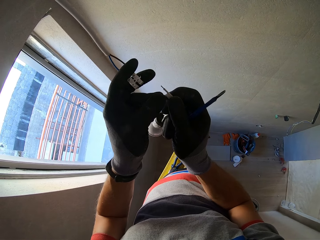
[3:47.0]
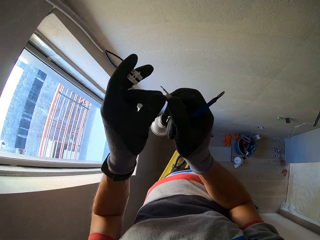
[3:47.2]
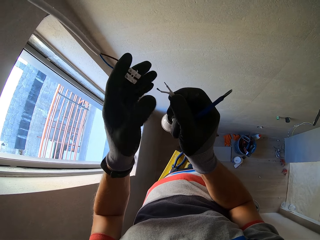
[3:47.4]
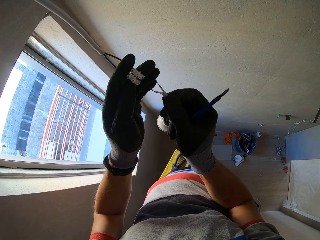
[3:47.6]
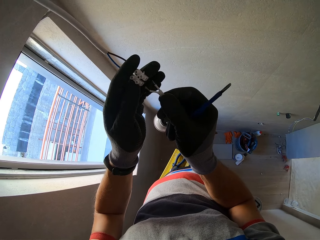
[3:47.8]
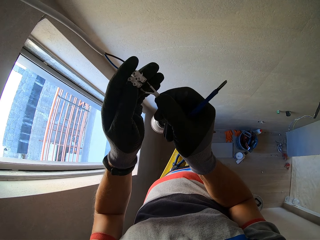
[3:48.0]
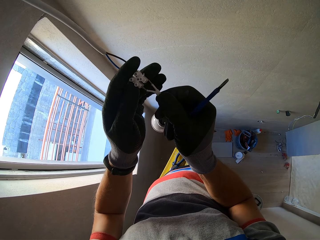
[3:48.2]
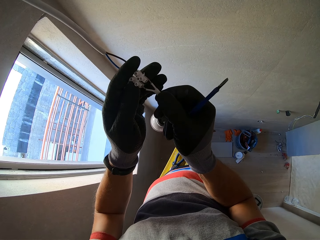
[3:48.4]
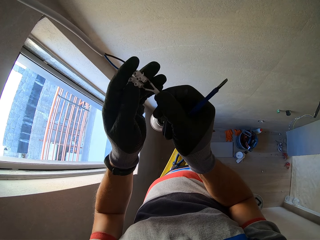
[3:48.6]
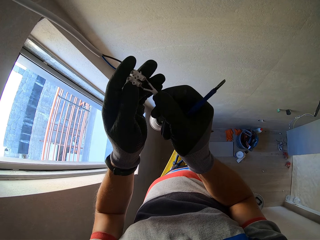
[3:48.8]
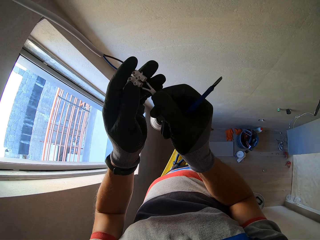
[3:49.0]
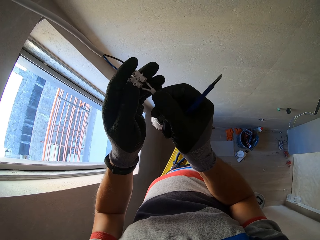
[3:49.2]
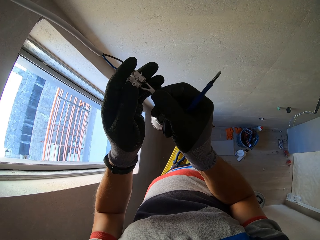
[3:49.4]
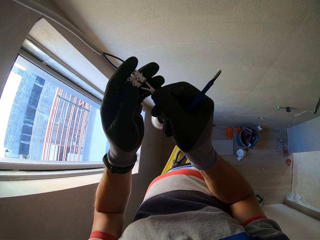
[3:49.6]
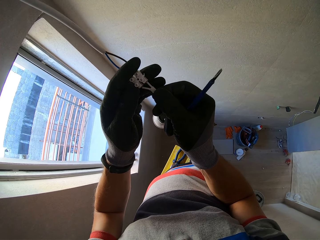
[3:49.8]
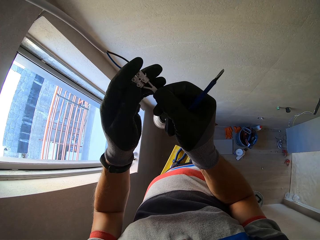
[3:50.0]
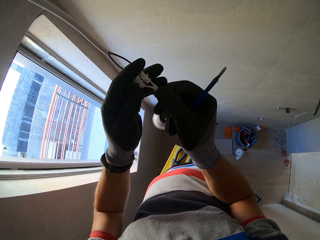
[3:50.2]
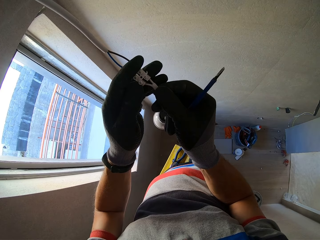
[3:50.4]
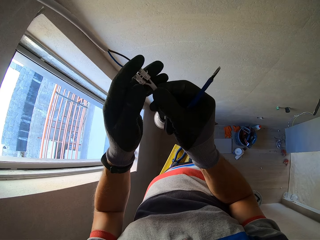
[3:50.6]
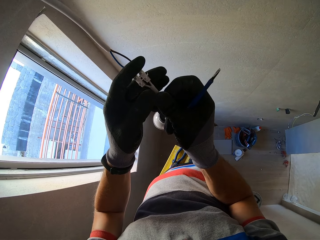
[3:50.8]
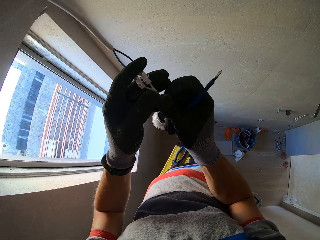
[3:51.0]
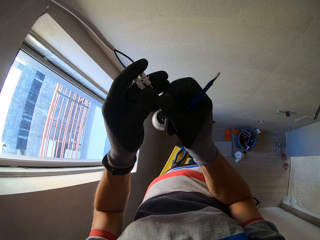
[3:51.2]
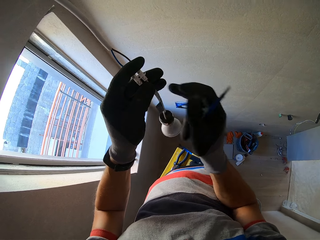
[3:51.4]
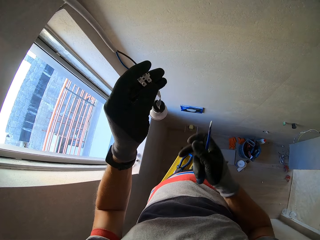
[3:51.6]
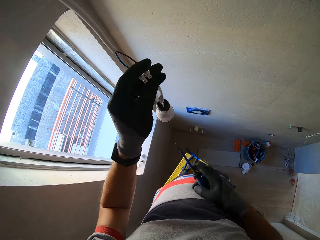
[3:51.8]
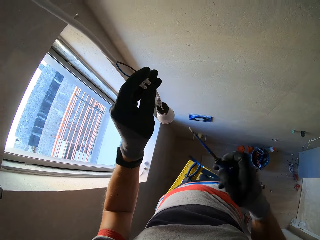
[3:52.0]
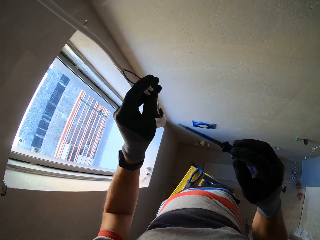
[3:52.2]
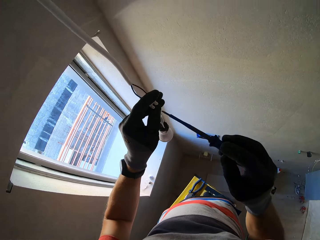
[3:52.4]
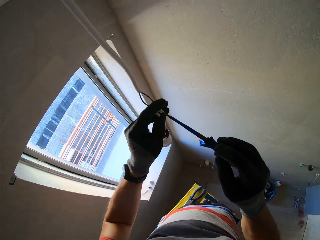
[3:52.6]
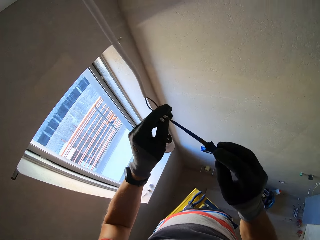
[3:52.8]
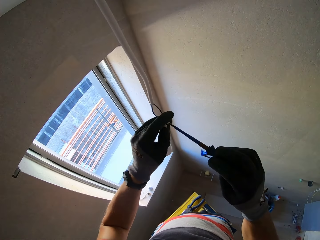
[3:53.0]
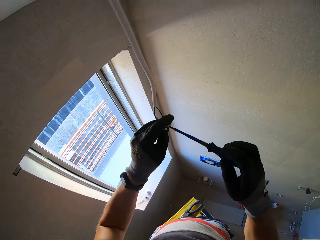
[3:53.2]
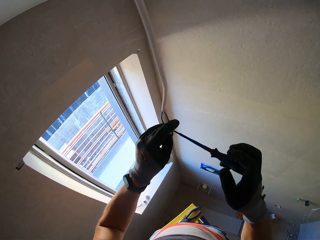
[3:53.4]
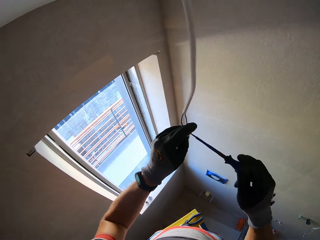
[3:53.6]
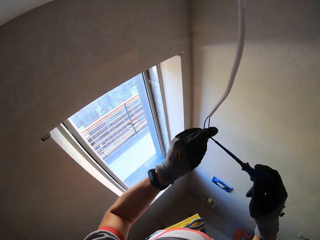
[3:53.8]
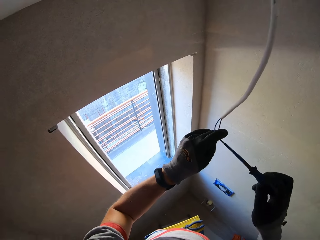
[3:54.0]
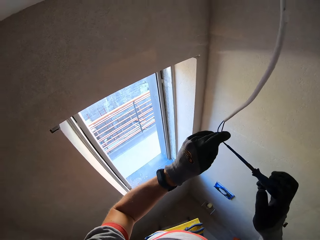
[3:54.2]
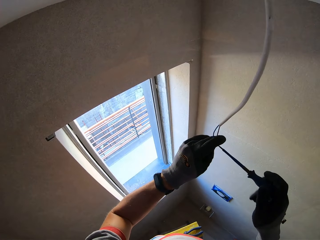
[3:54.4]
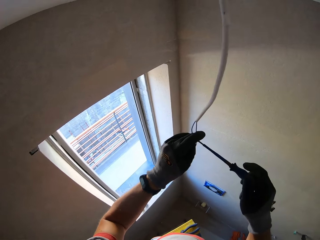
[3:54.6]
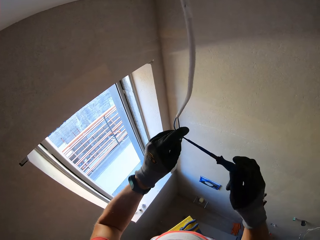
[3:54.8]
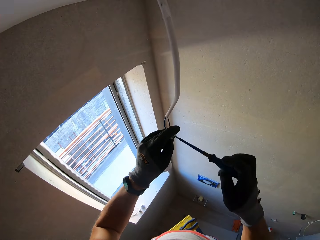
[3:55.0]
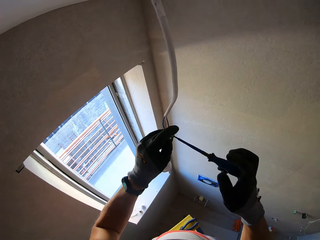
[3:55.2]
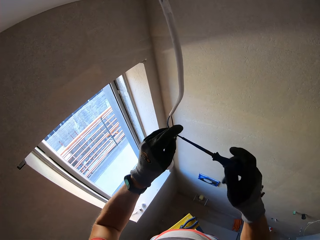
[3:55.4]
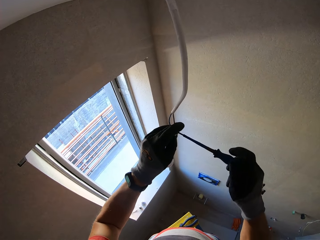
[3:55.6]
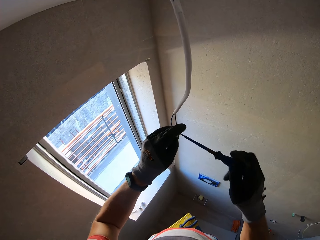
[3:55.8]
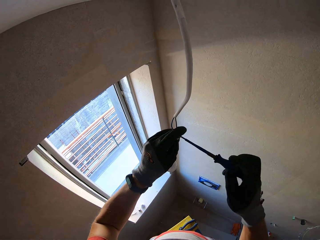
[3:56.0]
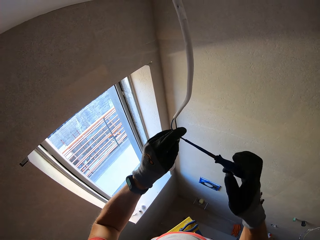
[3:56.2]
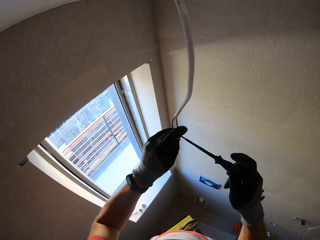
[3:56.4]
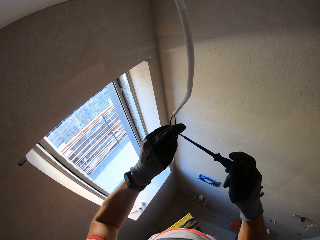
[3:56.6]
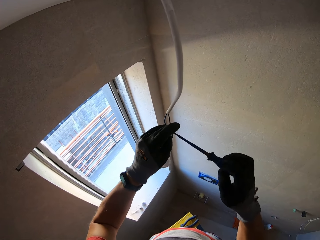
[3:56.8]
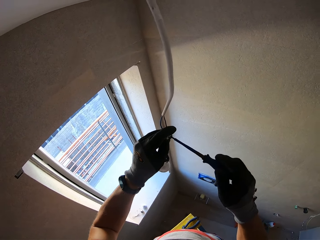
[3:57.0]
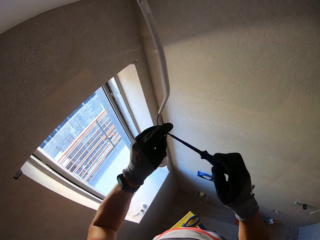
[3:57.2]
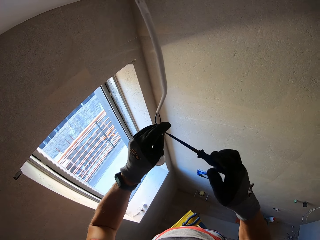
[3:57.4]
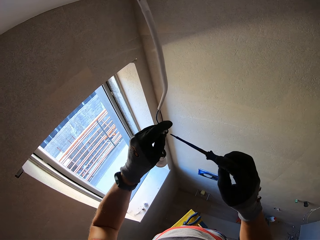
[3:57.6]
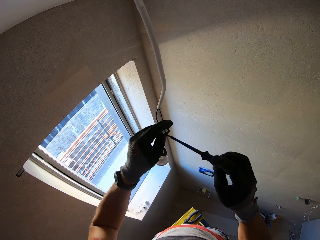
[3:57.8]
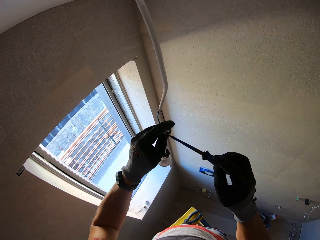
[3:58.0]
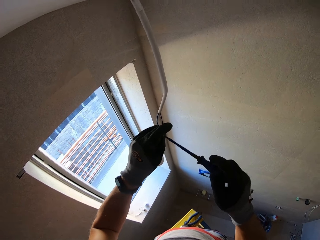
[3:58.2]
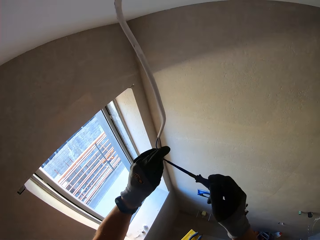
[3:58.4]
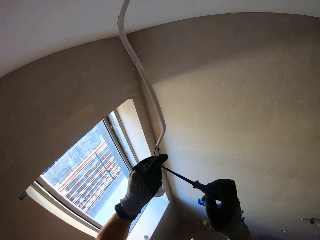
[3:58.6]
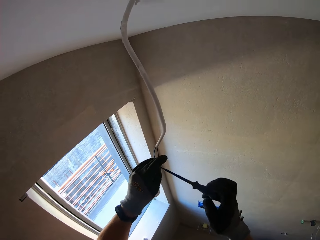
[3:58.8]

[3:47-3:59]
The camera wearer inserts the wire in the hole. They tighten the screw using a screwdriver.

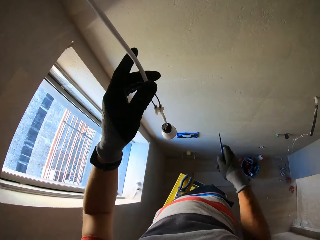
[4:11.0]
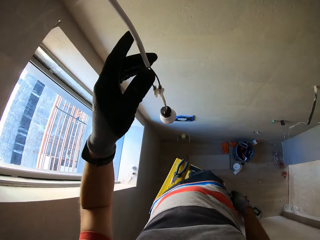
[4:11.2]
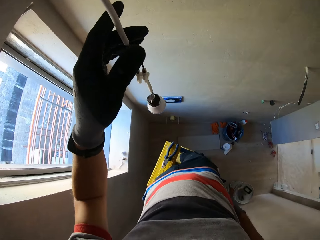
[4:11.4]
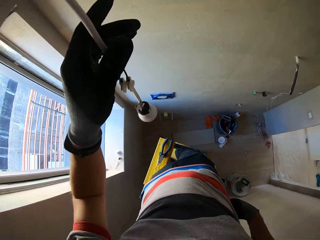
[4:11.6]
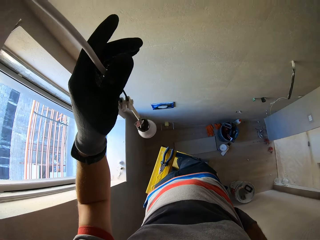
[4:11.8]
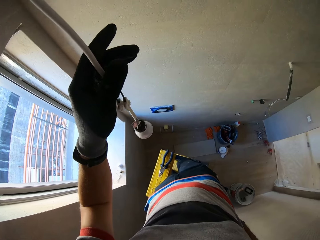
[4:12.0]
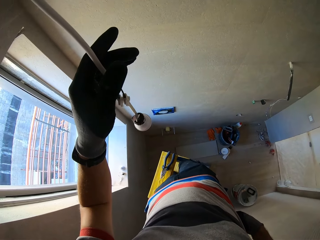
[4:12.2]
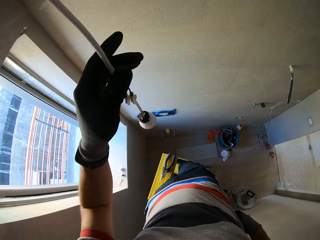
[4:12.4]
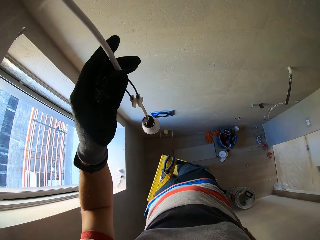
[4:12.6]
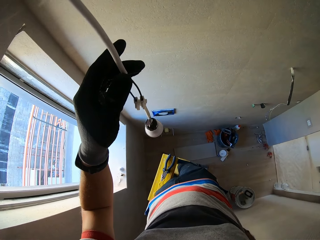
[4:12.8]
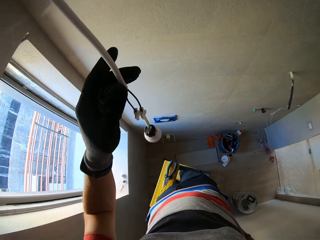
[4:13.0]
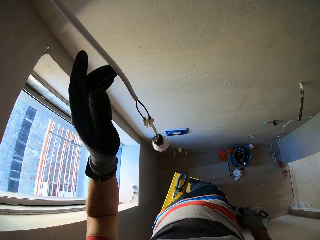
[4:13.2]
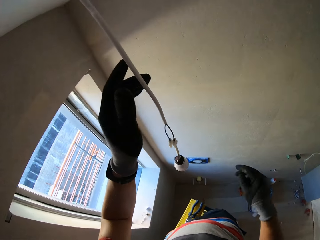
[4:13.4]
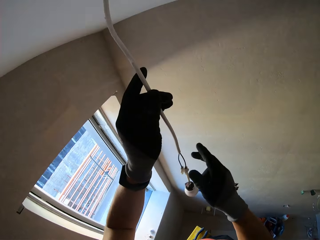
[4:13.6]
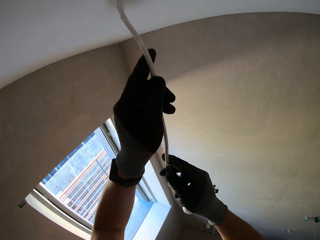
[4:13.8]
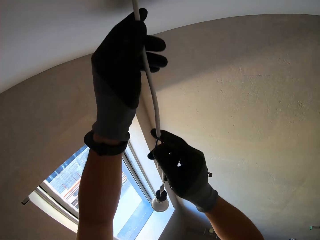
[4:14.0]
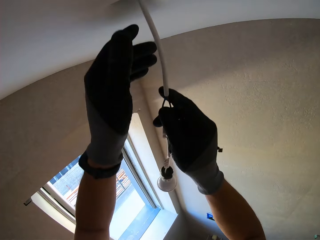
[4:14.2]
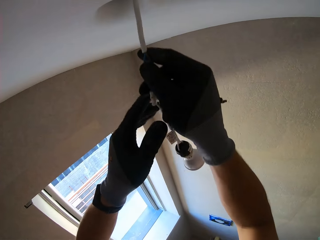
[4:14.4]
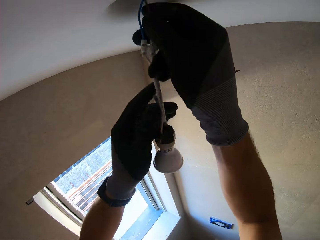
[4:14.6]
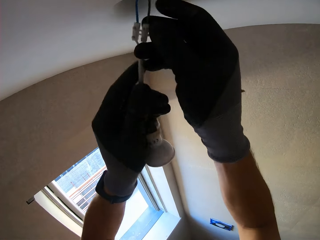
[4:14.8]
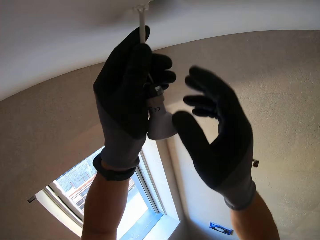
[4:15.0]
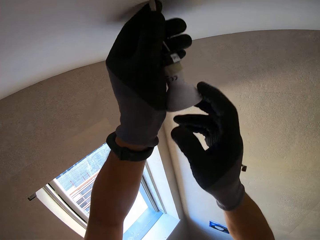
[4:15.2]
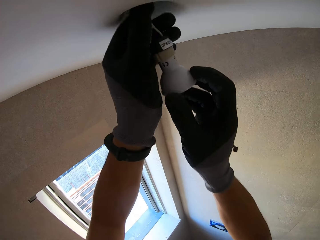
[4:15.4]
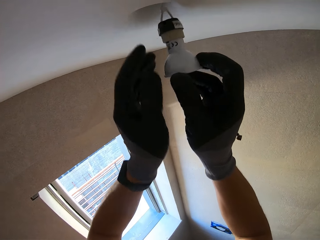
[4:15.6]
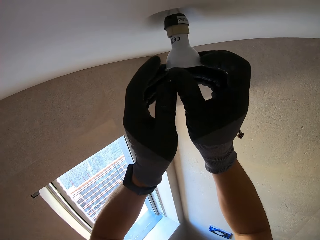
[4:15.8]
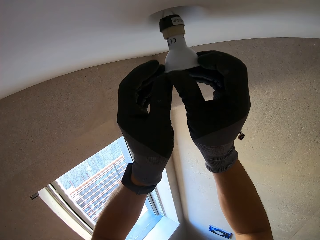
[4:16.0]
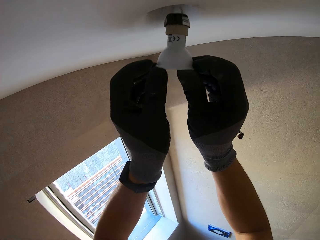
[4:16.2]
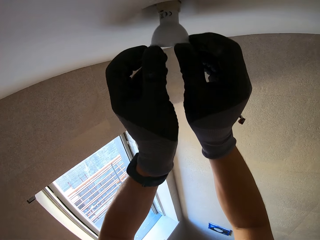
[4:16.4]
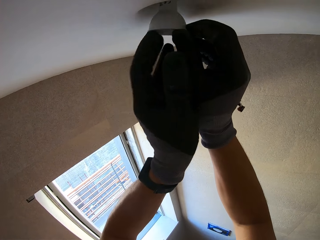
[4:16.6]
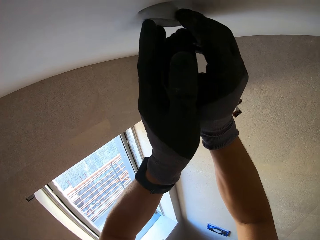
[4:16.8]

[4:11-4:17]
The camera wearer examines the wire. He puts the screwdriver in his pocket. He inserts the wire in the roof hole. He pulls the wire.

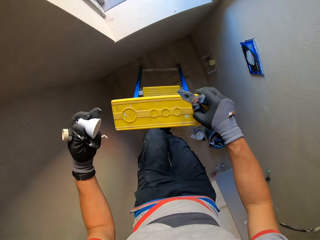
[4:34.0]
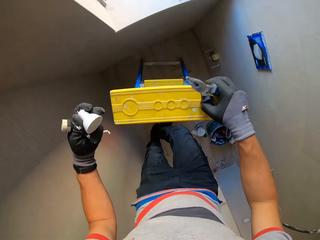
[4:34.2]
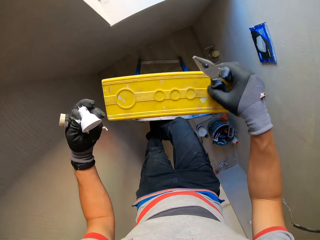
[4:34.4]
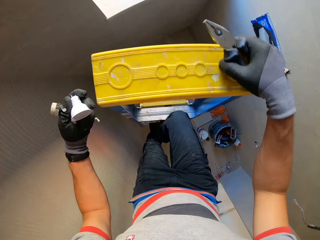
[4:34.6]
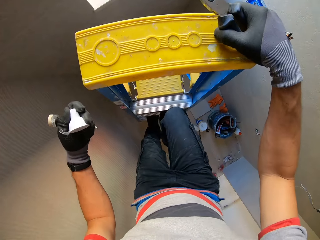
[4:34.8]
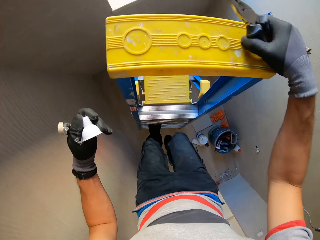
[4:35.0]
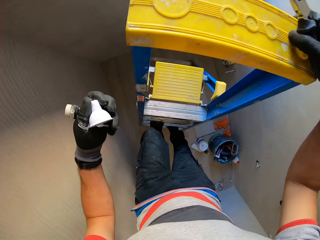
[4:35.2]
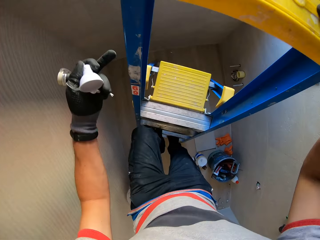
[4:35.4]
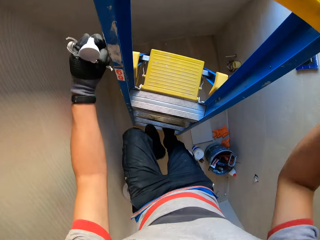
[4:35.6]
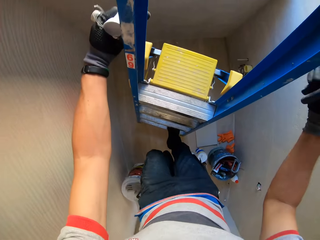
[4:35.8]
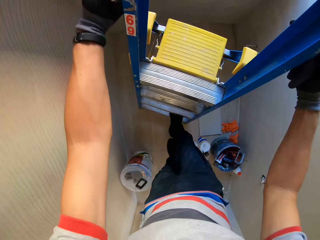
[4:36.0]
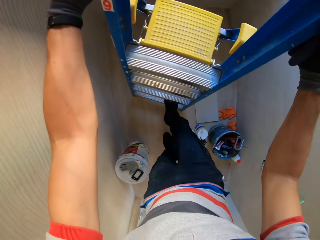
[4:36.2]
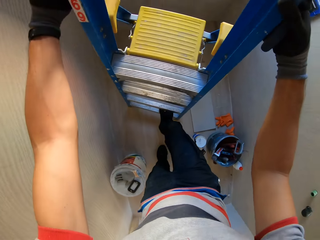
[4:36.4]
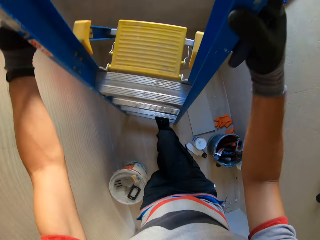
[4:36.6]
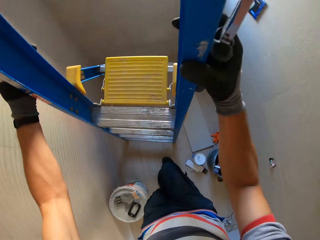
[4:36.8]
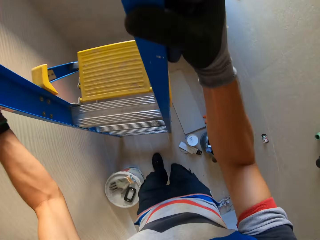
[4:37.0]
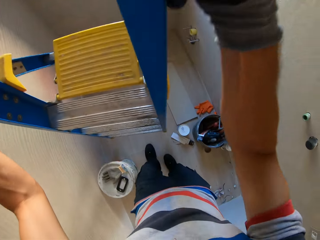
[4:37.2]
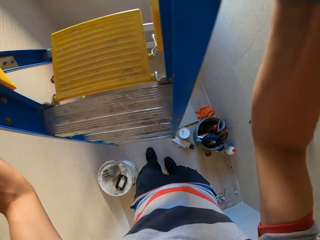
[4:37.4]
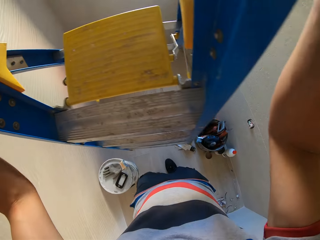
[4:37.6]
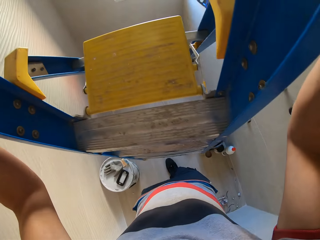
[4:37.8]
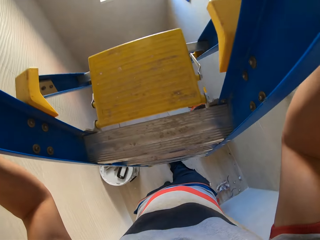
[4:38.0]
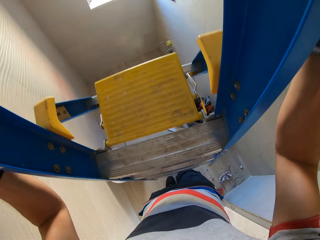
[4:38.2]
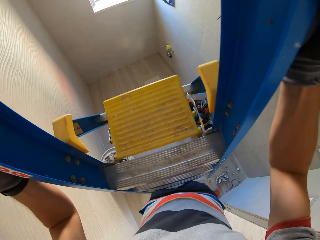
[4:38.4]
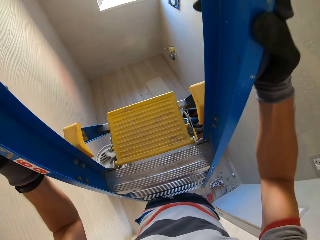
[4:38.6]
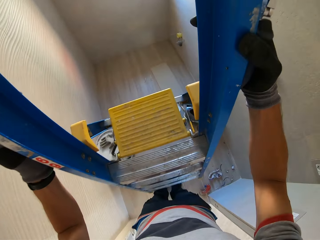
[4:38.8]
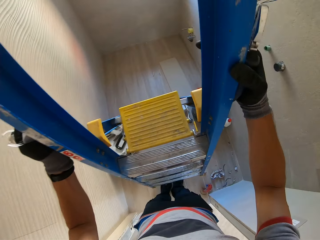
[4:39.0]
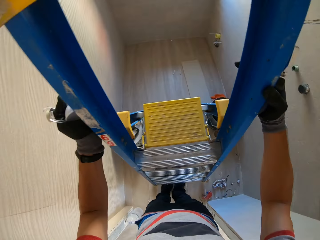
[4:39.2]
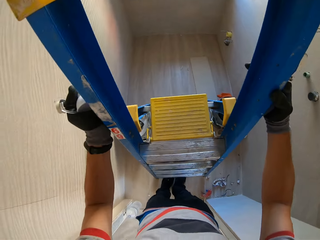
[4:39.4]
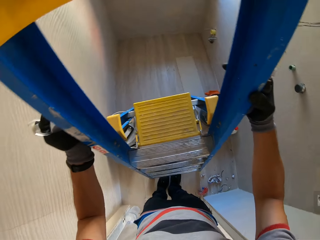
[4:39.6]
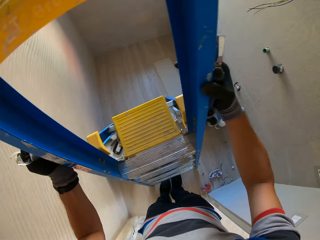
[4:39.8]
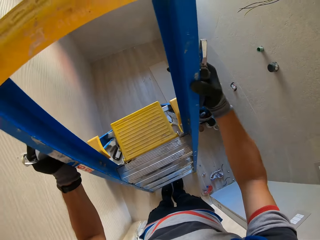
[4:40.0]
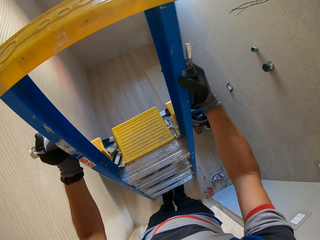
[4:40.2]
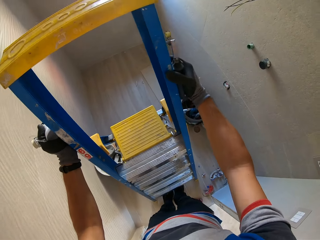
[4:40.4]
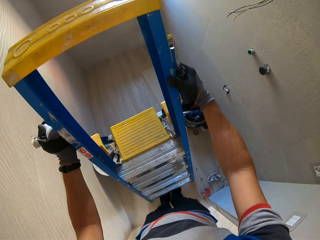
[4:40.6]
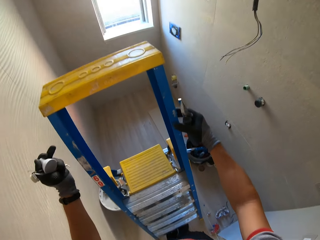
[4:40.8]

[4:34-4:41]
The camera wearer steps down the ladder. They pick up the ladder. They drop the ladder. They move the ladder.
